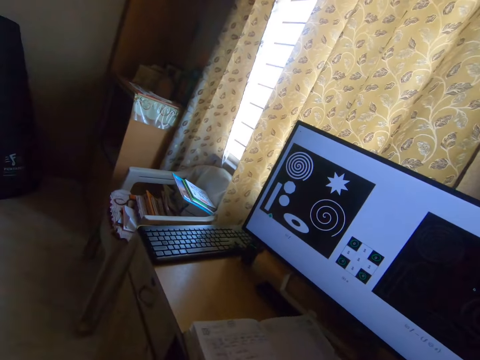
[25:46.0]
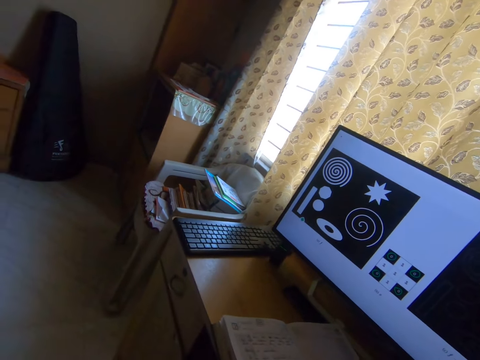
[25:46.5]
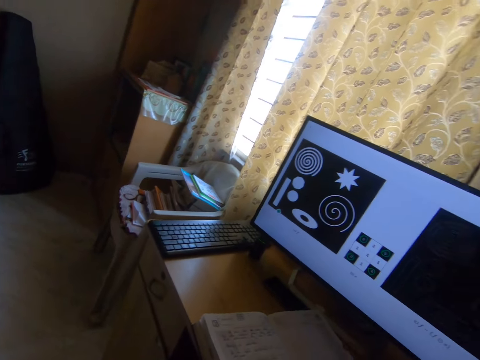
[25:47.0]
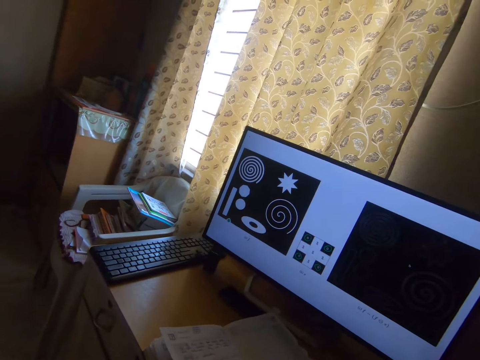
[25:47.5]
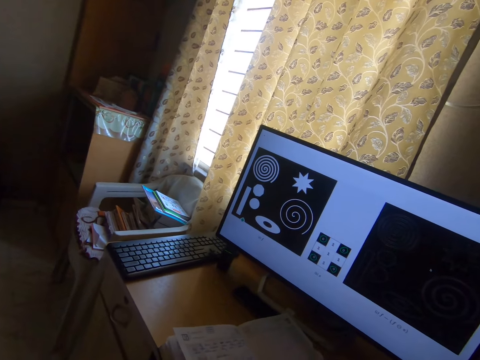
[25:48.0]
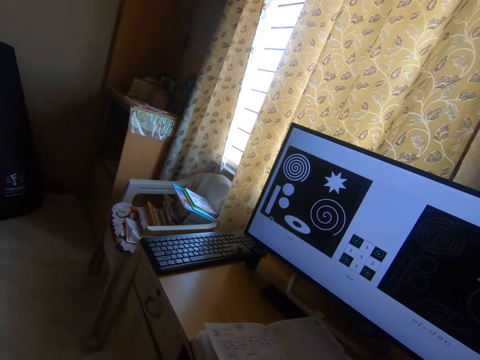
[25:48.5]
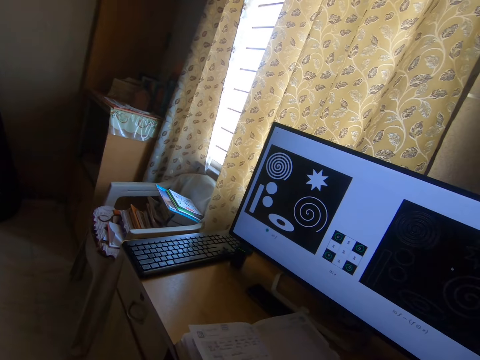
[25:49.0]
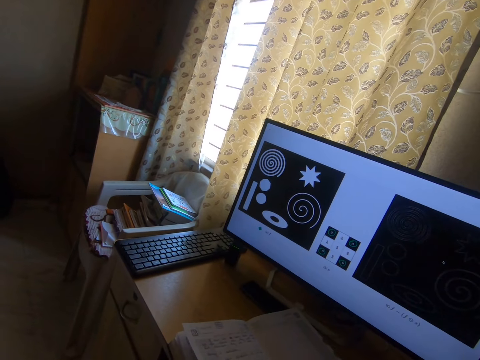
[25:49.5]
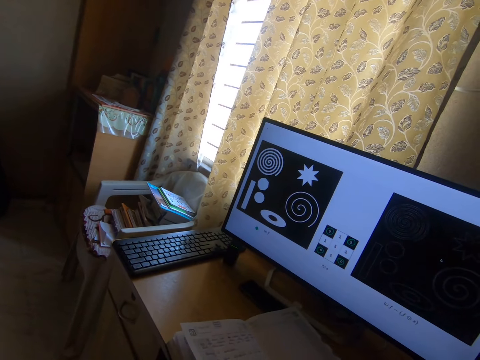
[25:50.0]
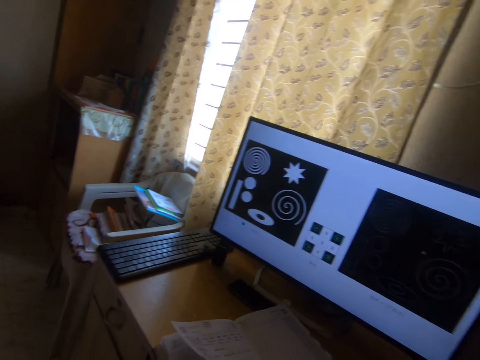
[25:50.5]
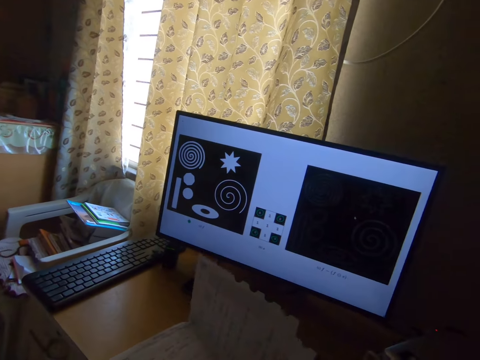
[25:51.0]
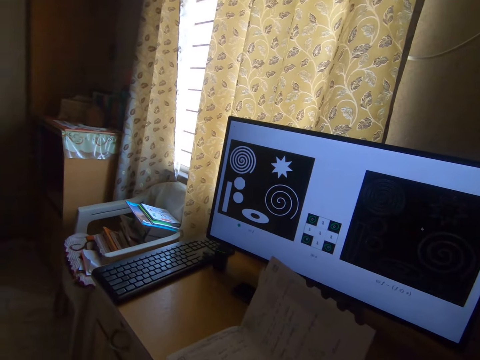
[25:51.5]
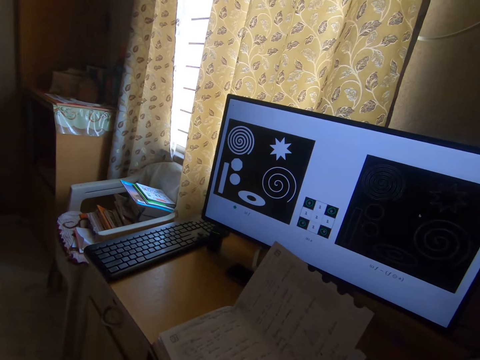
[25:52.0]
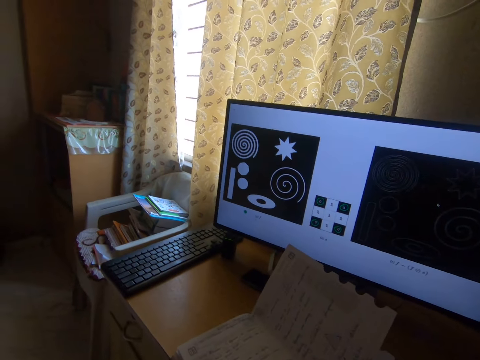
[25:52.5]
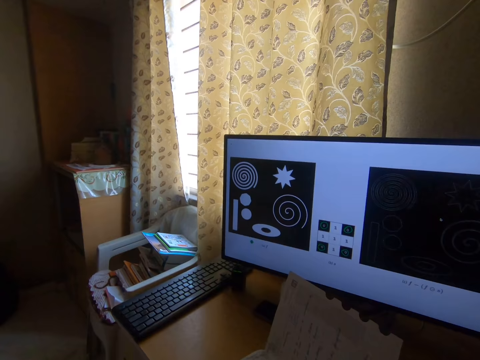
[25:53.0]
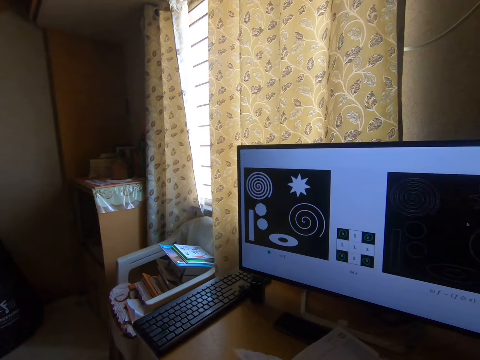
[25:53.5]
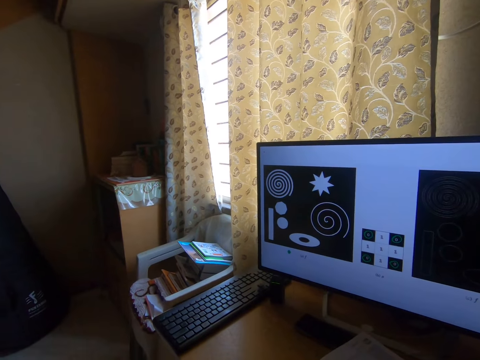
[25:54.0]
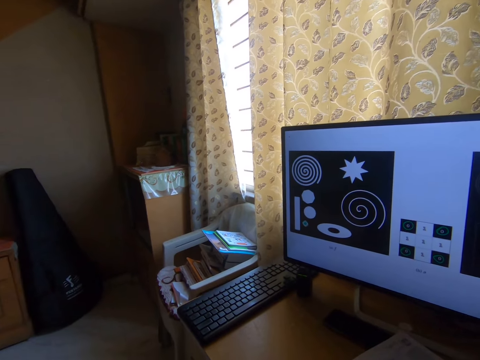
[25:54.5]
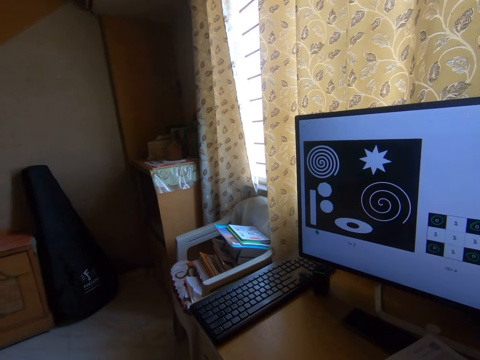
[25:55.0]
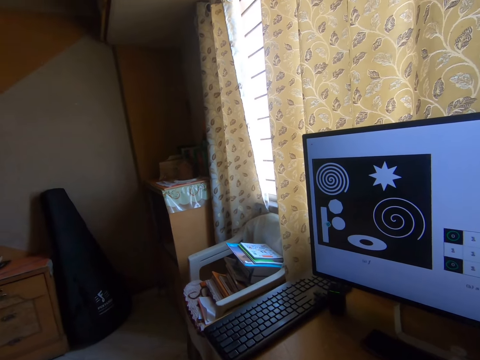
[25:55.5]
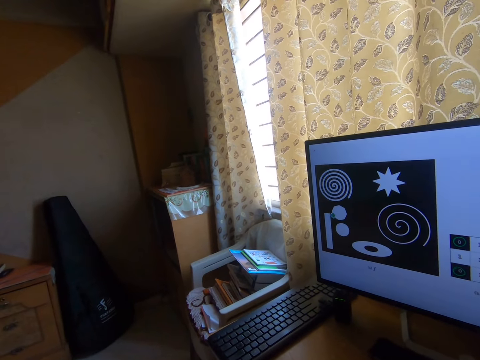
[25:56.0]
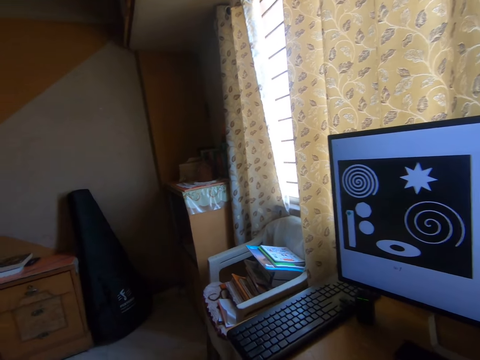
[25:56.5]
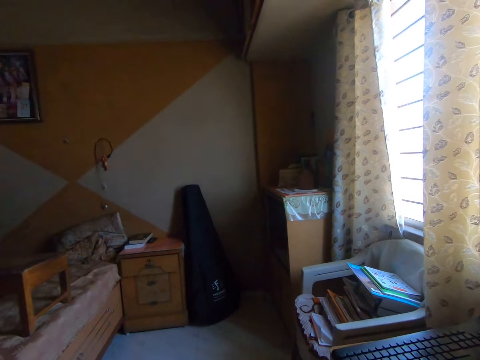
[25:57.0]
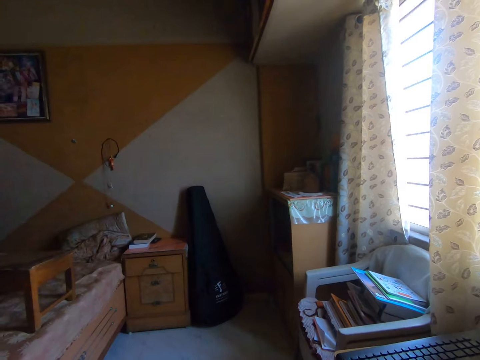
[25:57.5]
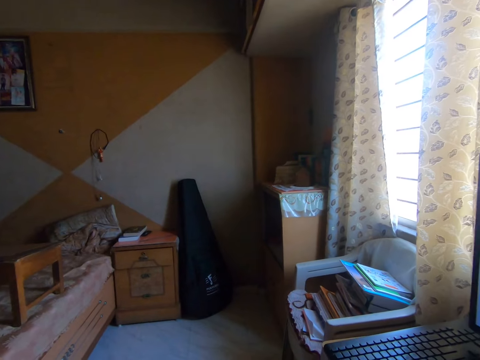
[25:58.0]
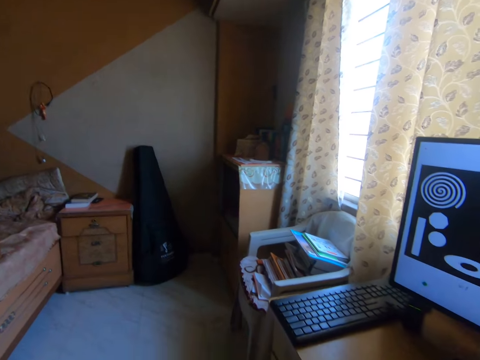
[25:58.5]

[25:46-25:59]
The camera wearer turns the page in the book on the table. They read the book. They turn the book page. They look around the room.

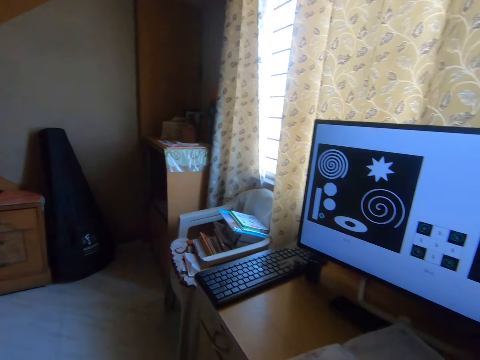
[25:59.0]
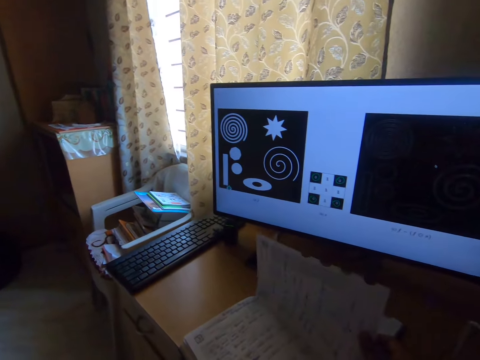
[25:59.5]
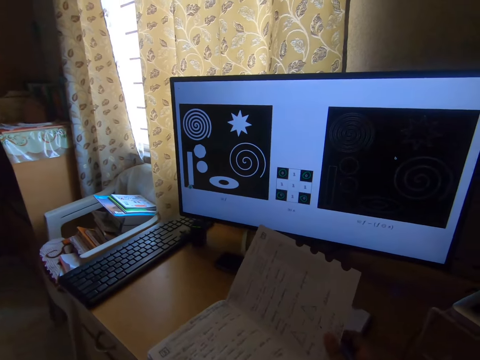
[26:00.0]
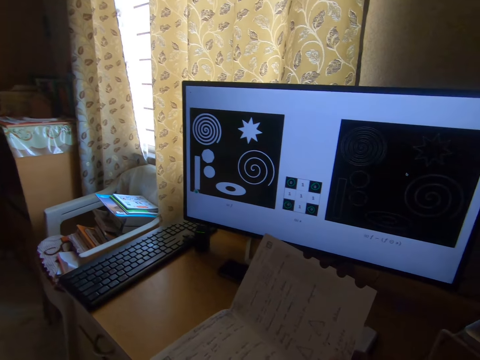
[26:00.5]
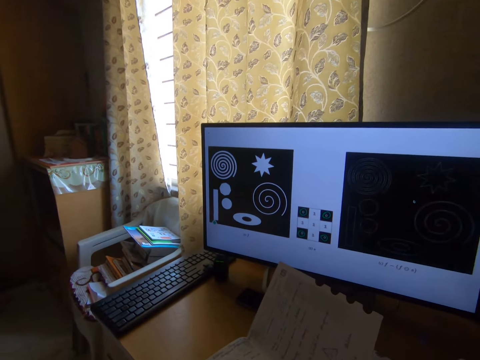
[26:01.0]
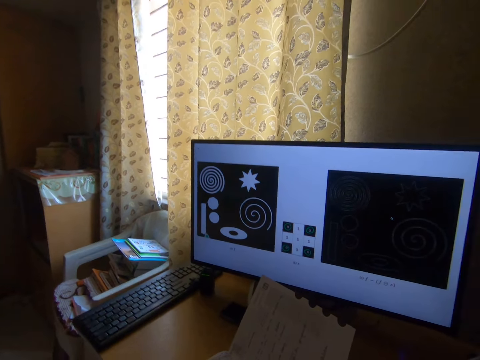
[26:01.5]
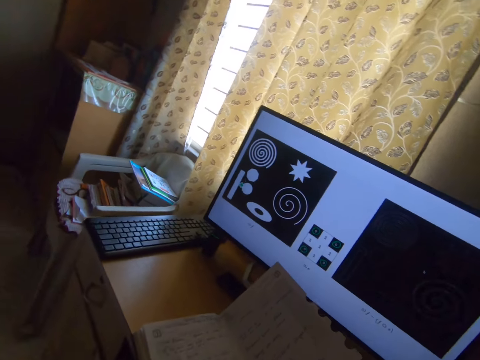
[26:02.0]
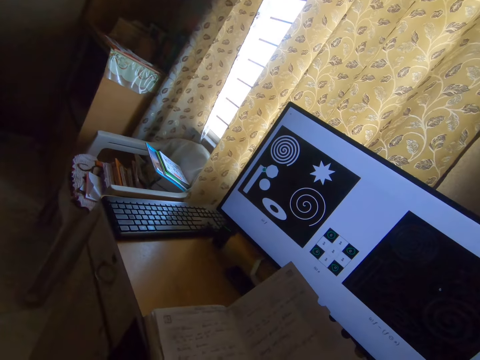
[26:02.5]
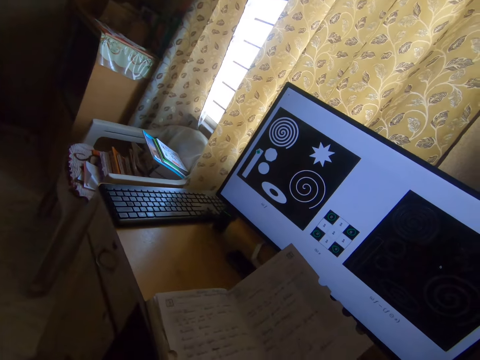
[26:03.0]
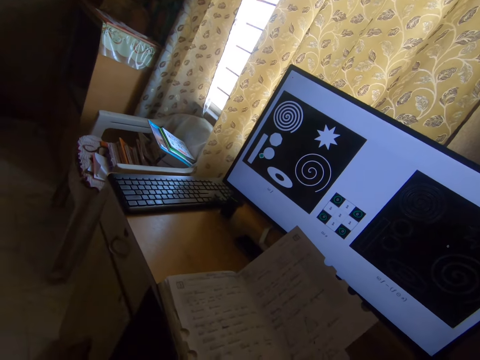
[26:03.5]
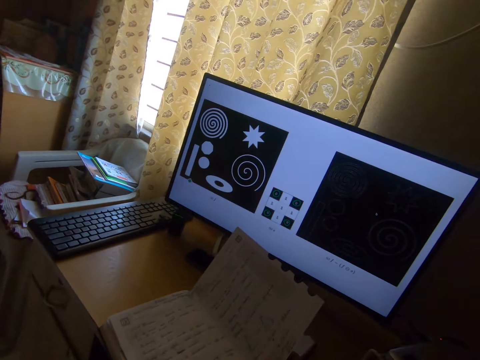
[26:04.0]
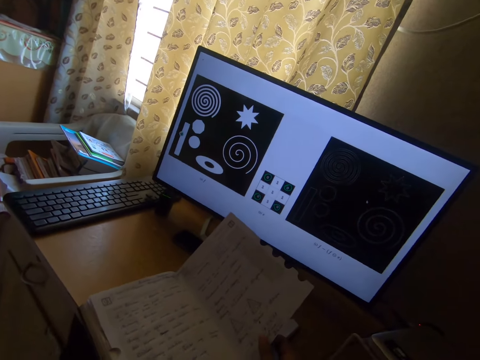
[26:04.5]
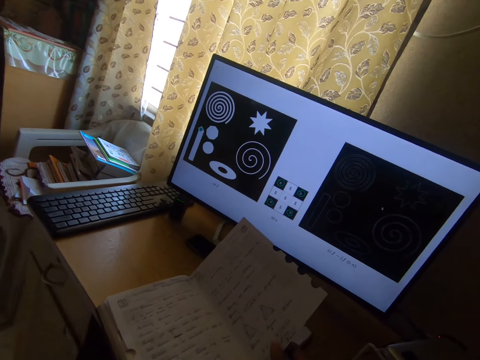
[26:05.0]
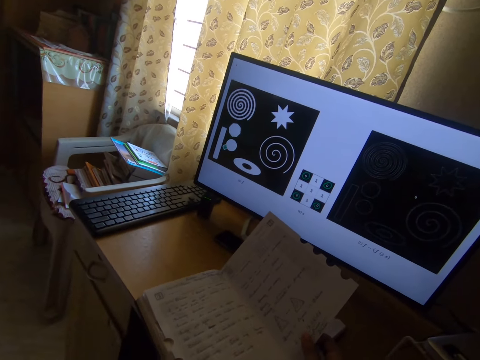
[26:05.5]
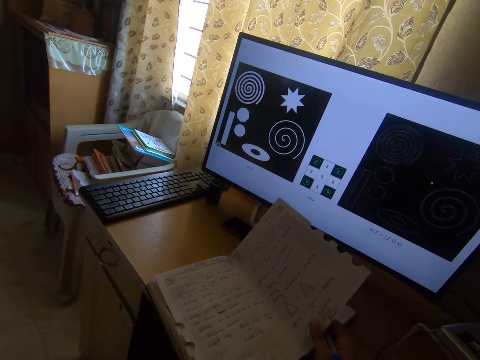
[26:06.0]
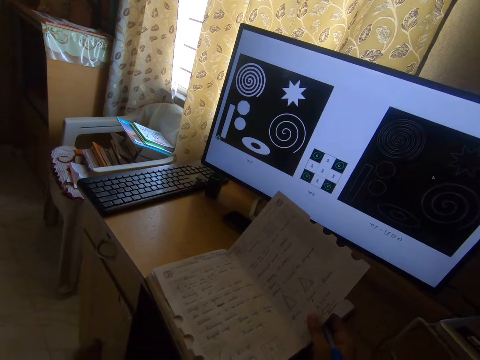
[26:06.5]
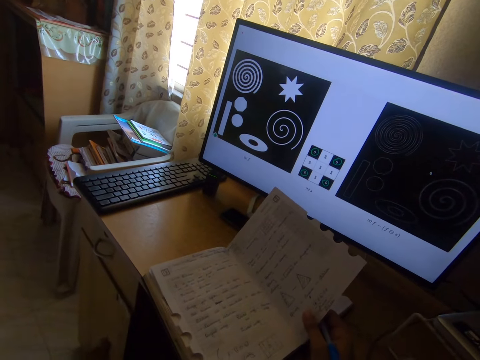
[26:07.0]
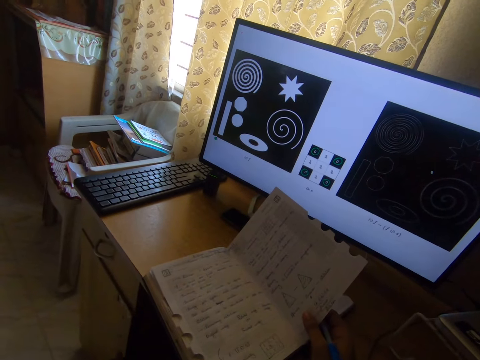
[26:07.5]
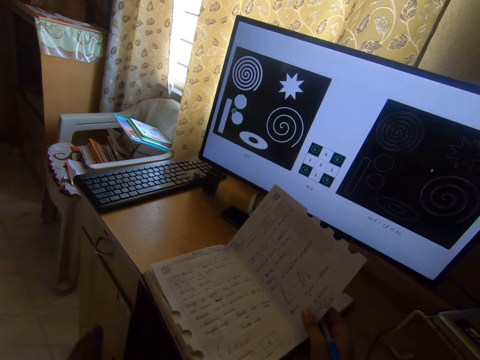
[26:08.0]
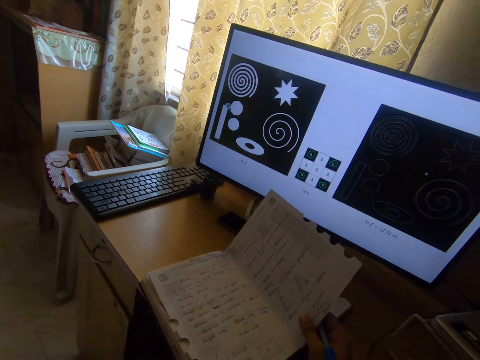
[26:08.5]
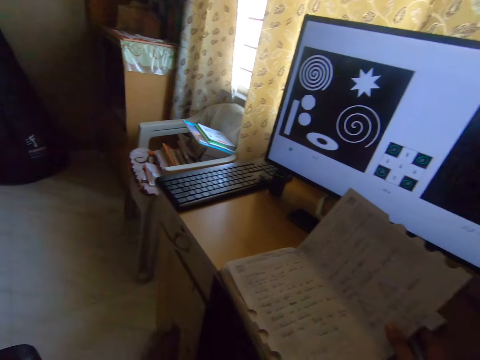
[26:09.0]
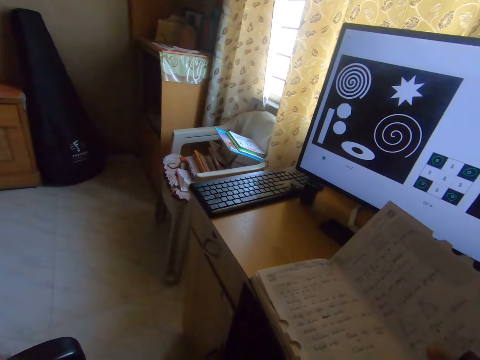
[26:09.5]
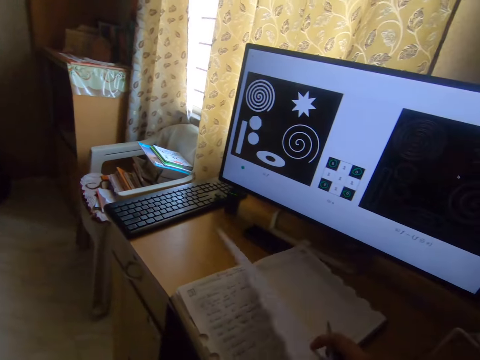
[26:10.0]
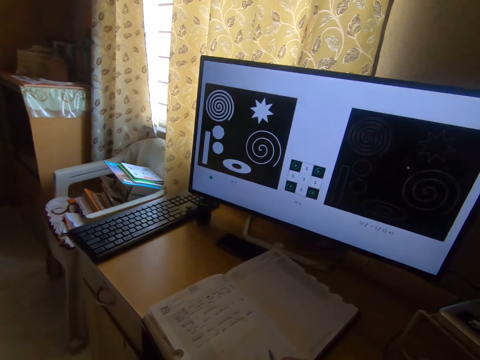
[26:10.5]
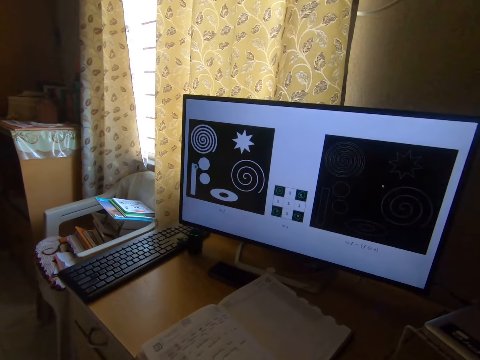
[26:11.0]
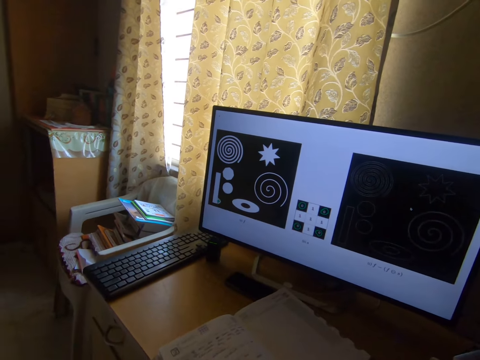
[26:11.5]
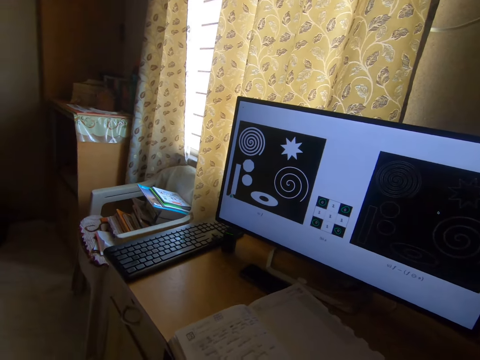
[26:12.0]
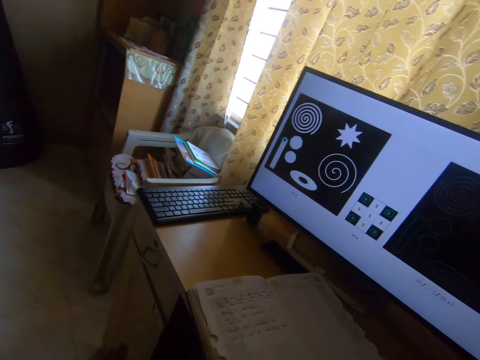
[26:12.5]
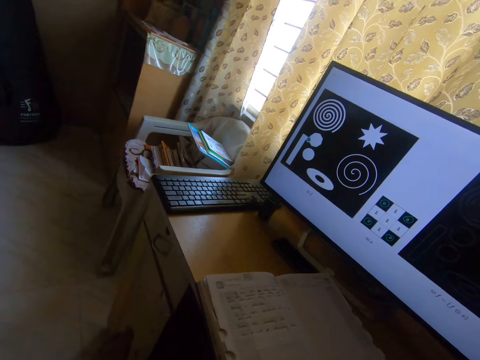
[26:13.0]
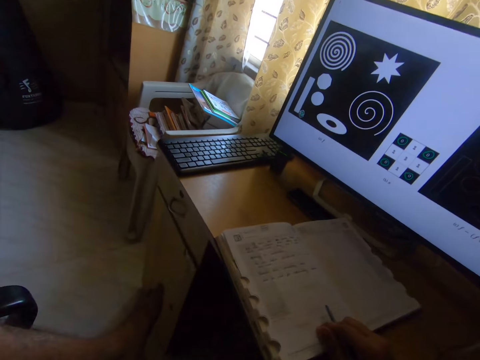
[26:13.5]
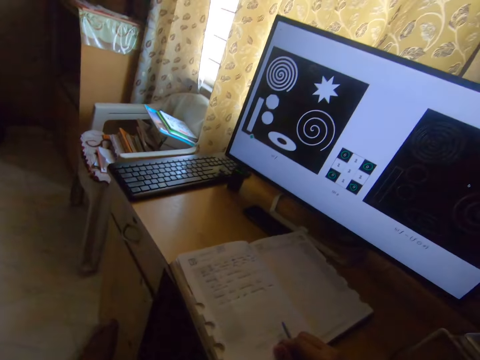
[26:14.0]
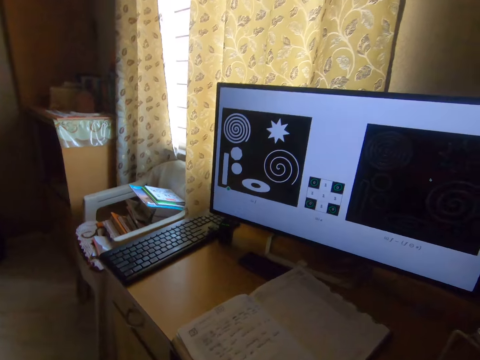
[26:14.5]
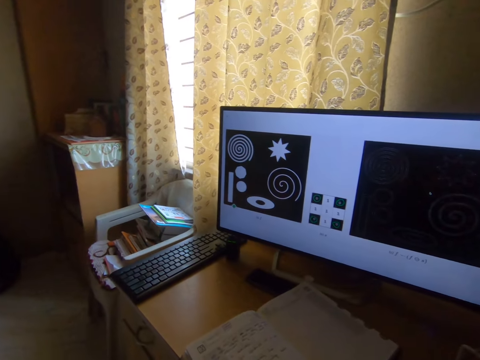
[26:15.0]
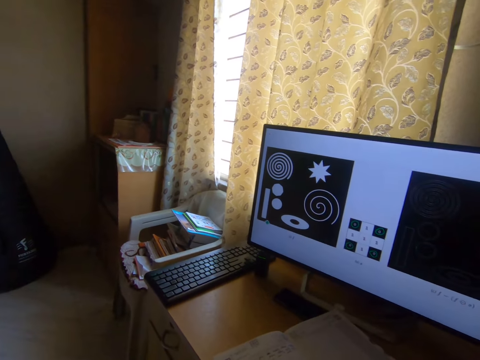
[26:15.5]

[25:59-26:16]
The camera wearer turns the page in the book on the table. They read the book. They read from the book on the table. They turn the book page. They read the book.
